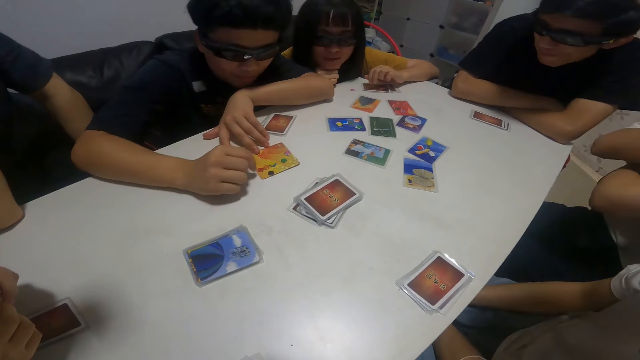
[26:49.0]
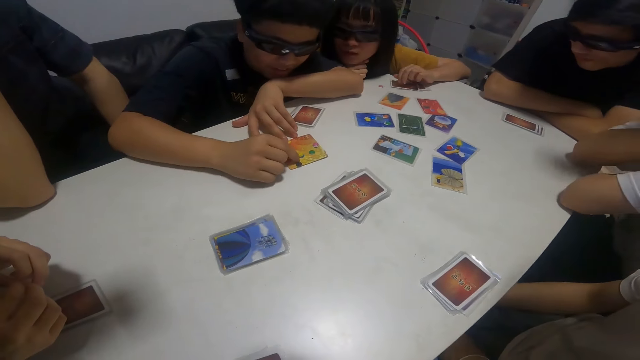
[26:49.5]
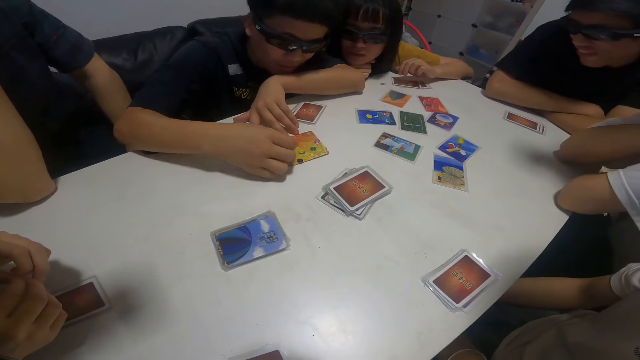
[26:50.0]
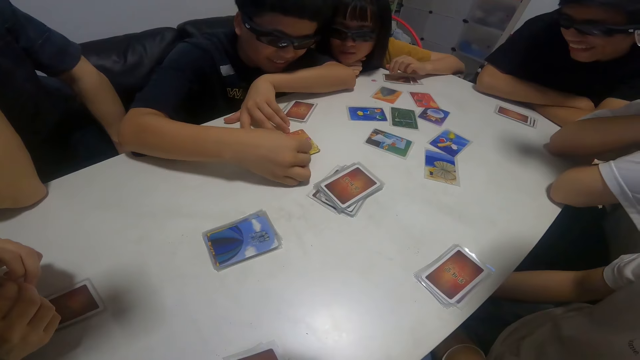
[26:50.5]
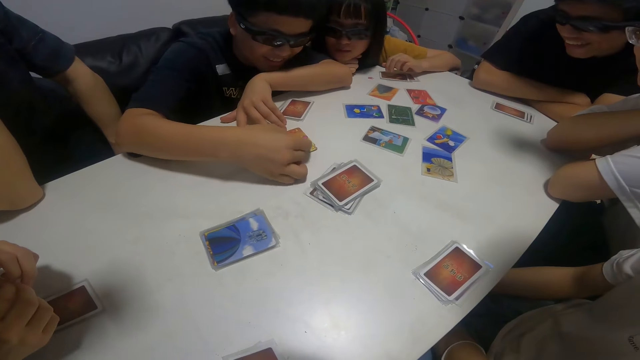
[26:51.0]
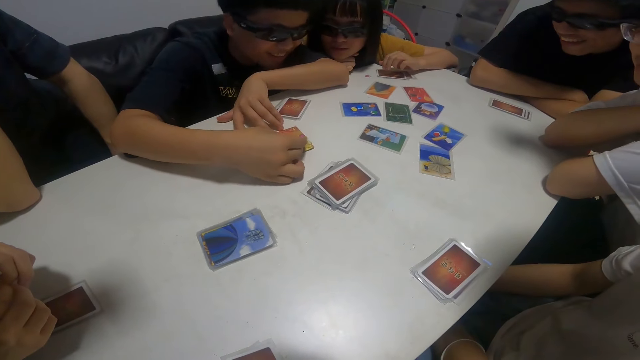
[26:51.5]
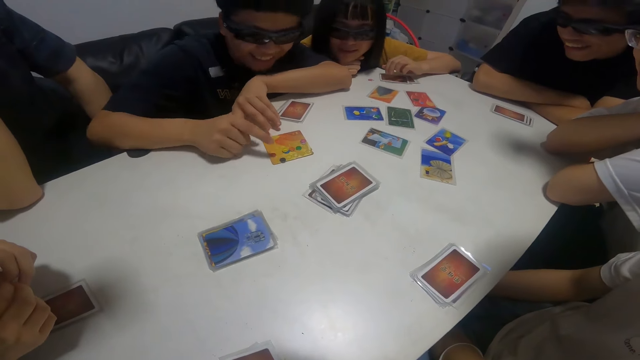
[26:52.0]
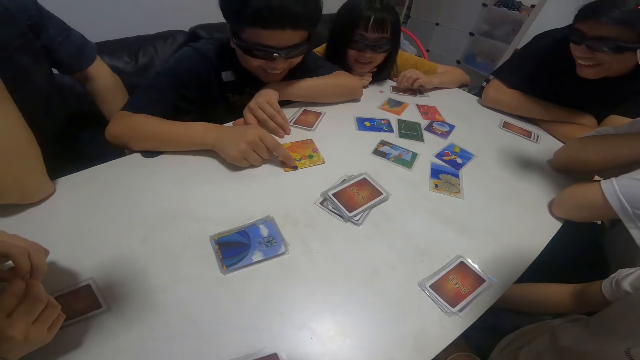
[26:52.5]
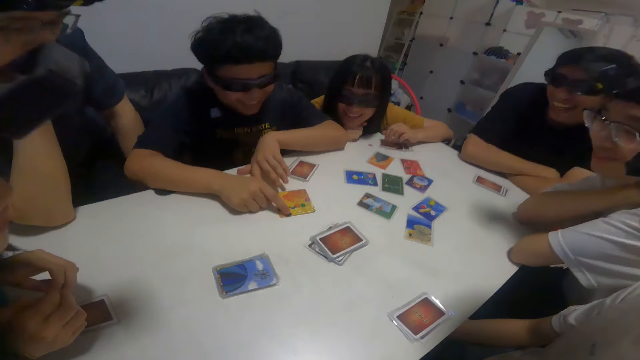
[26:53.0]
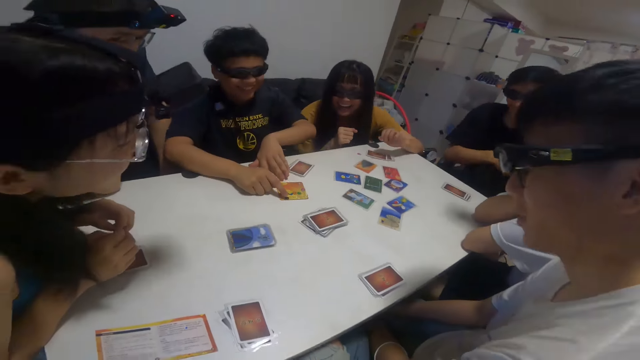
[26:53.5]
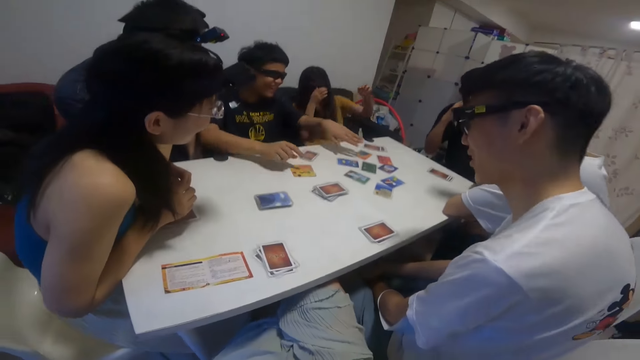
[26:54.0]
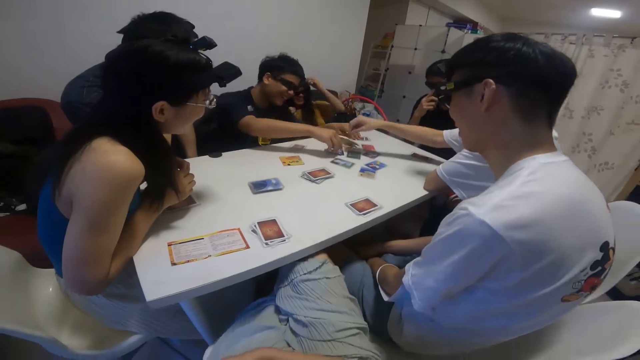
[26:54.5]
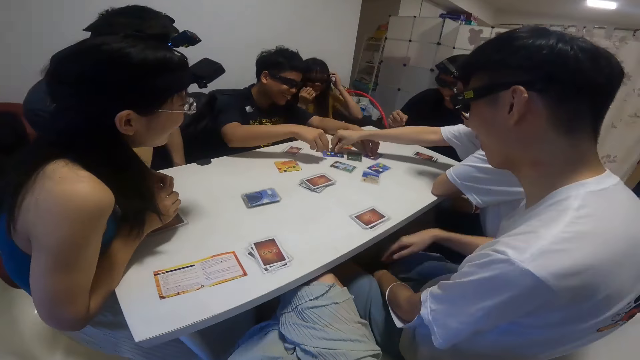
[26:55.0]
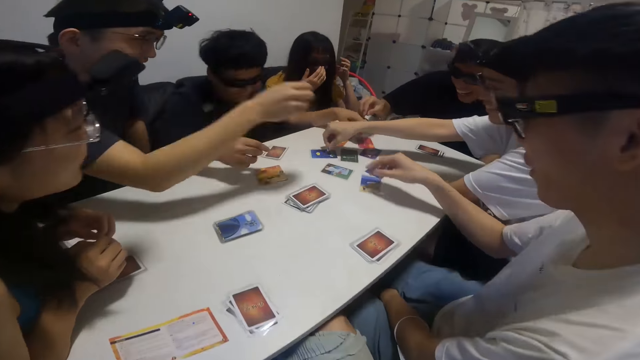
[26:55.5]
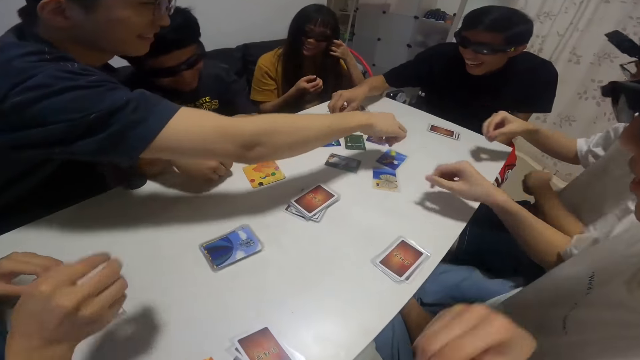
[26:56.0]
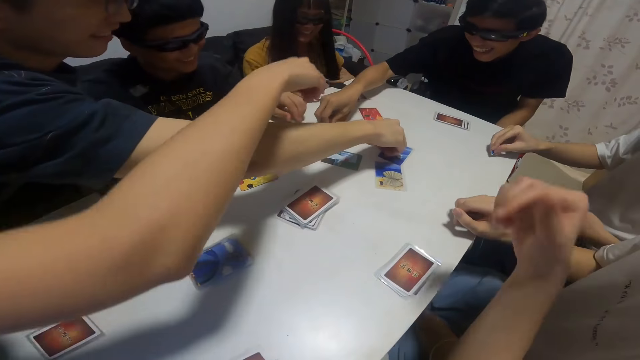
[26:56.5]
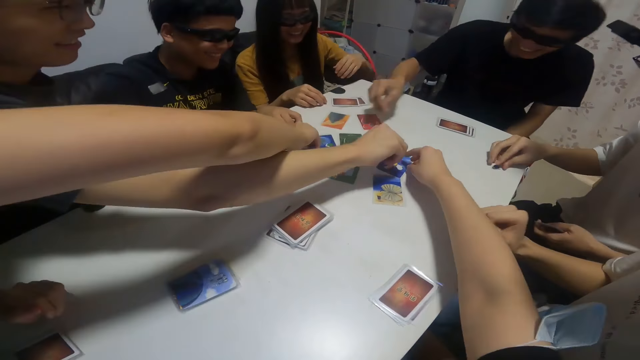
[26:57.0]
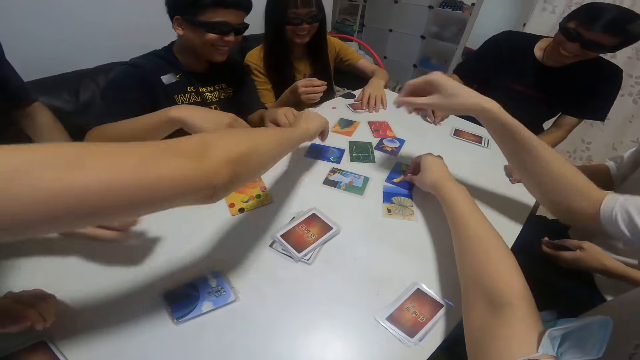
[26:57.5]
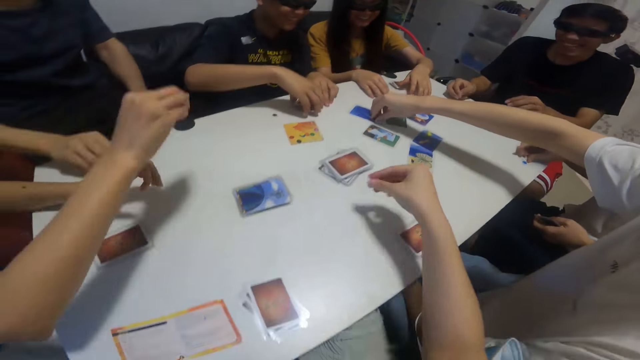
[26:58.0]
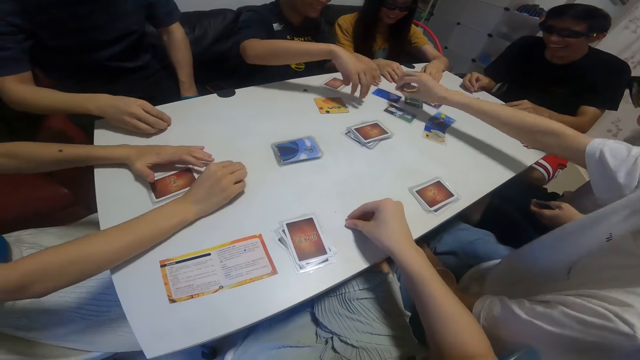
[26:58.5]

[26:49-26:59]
A person moves the token point in the middle of the table. A boy moves a pebble around the table with his left hand. Another boy moves a pebble around the table with his right hand. Another person picks up the token point. Another boy moves a pebble around the table with his right hand. Another boy moves a pebble around the table with his right hand. Another person picks up the token point. The camera wearer picks up the token point. A girl moves a pebble around the table with her right hand. The camera wearer moves a pebble around the table with her right hand. Another person picks up the token point.

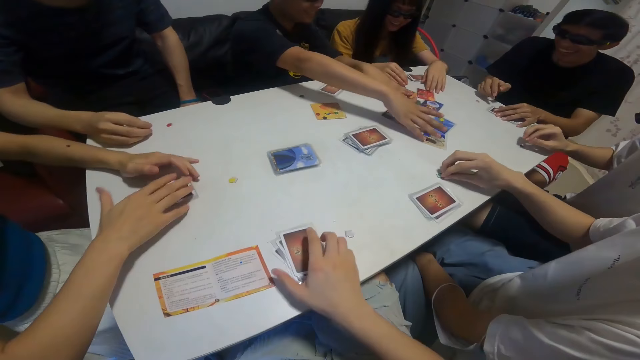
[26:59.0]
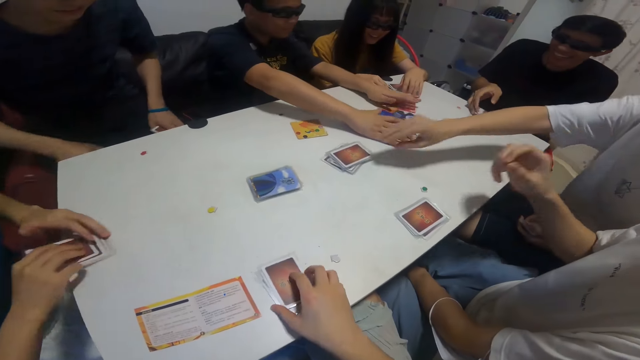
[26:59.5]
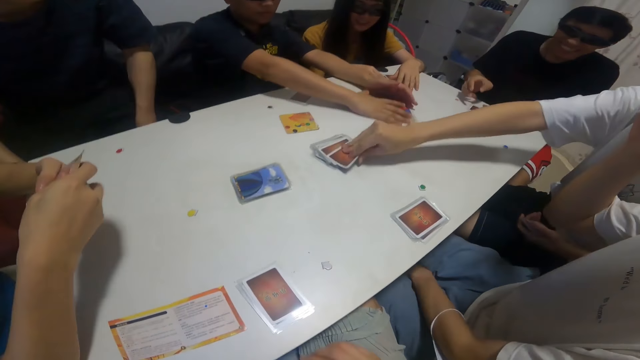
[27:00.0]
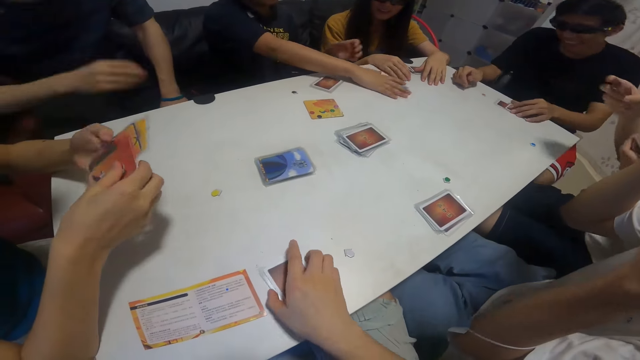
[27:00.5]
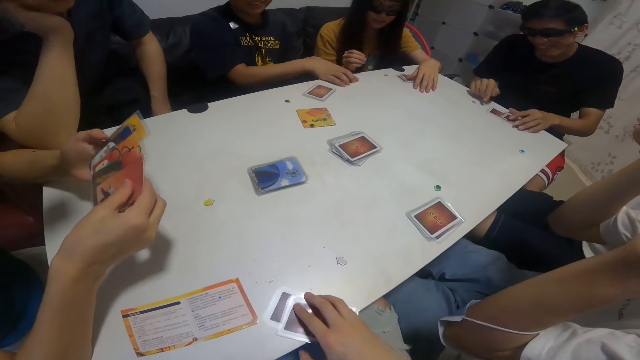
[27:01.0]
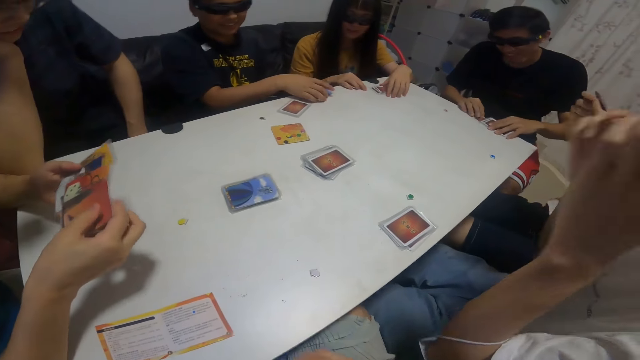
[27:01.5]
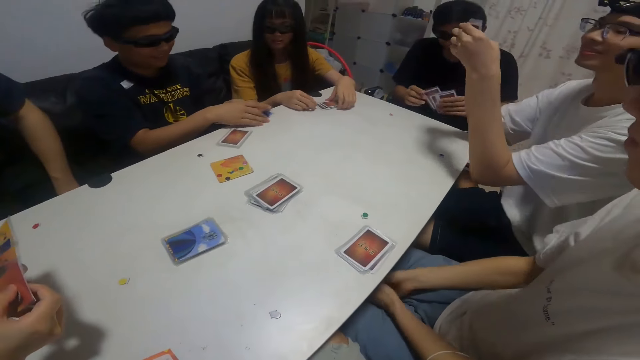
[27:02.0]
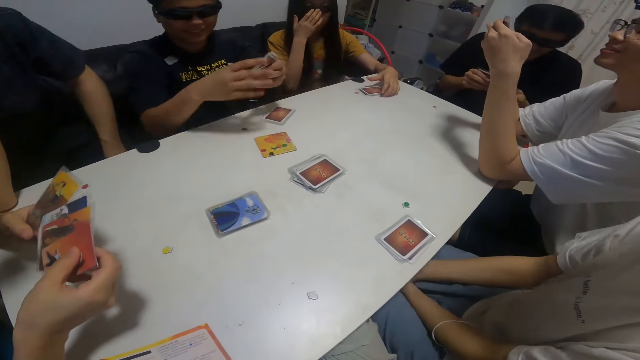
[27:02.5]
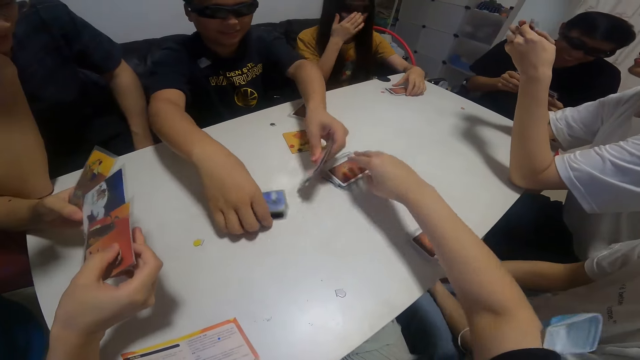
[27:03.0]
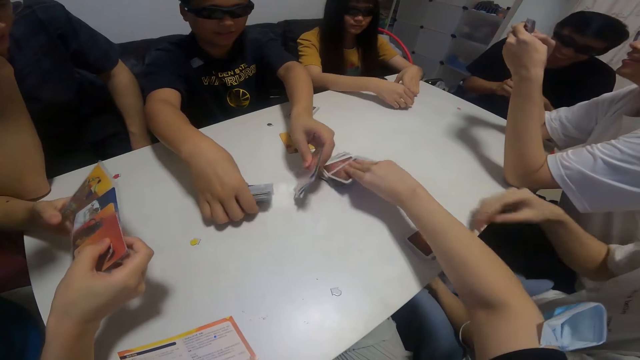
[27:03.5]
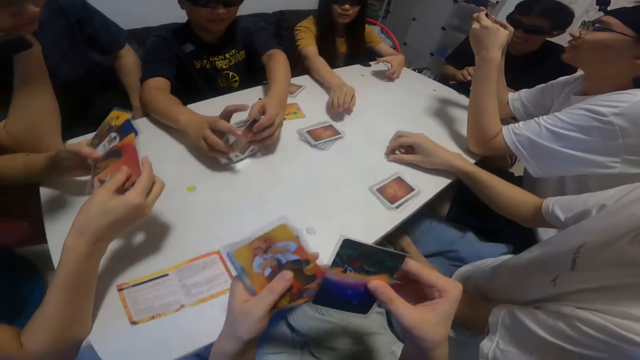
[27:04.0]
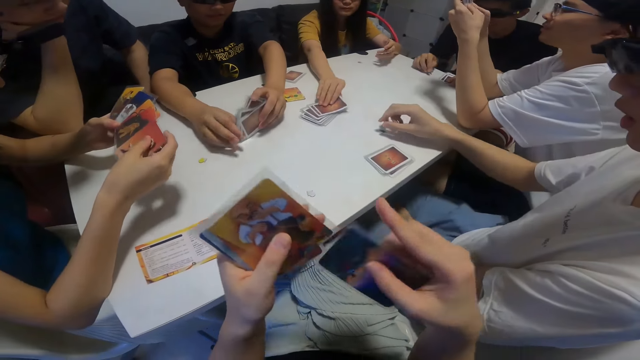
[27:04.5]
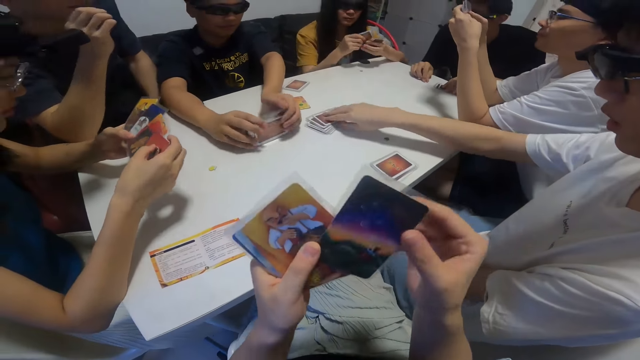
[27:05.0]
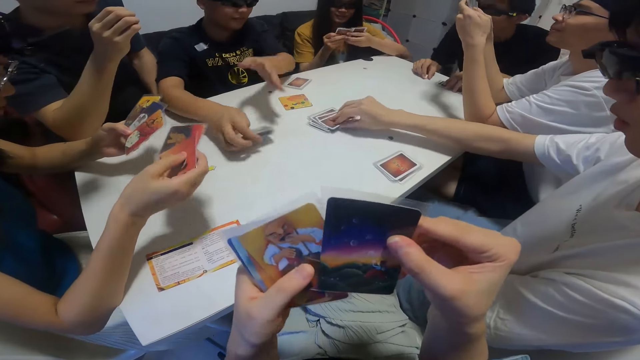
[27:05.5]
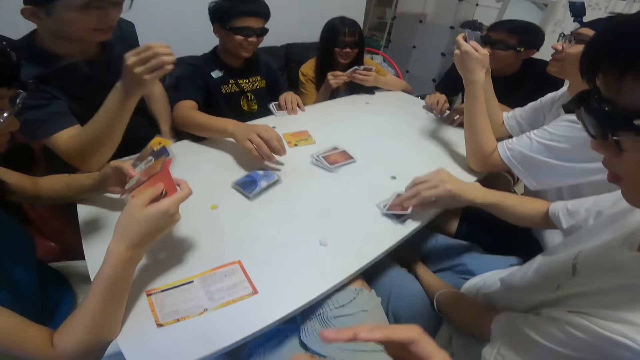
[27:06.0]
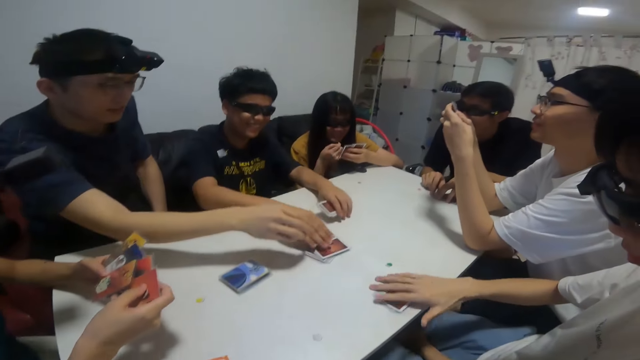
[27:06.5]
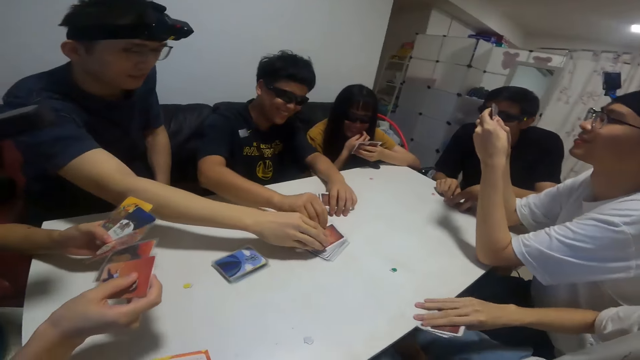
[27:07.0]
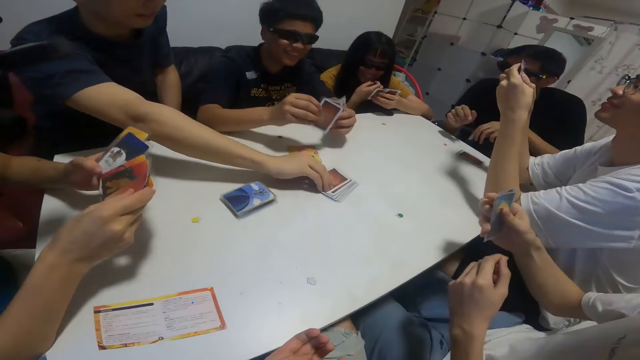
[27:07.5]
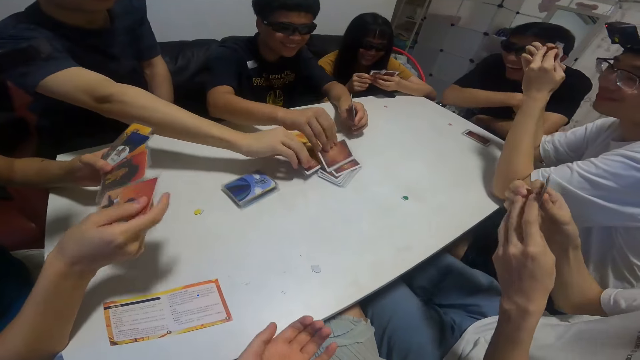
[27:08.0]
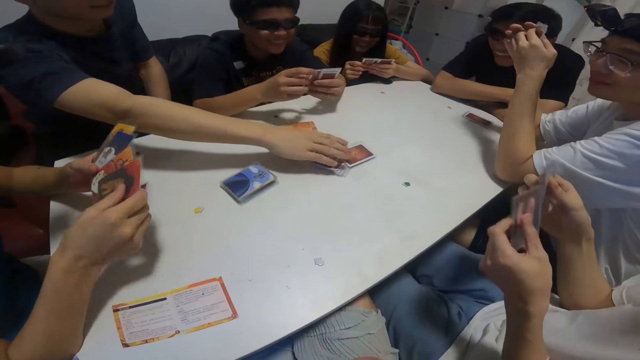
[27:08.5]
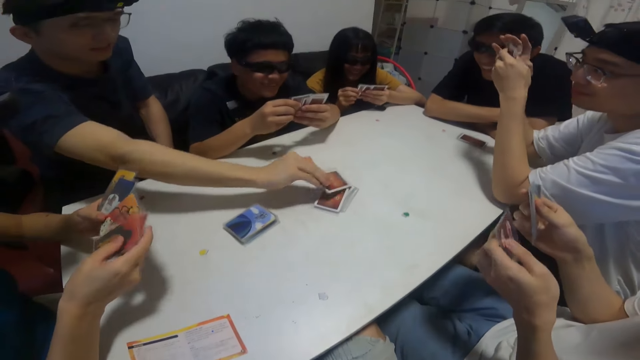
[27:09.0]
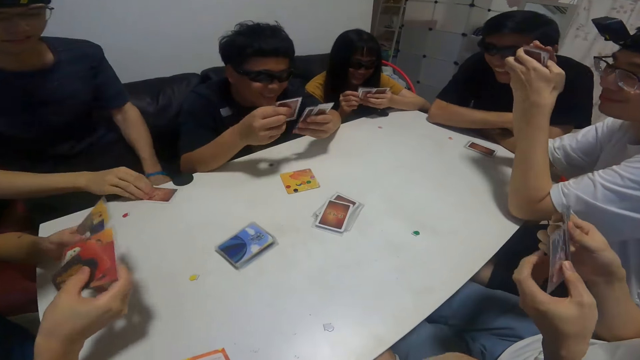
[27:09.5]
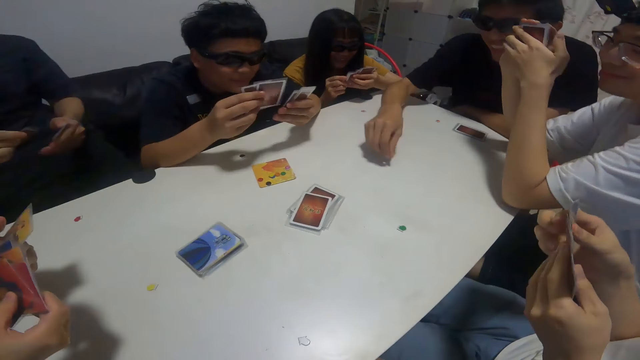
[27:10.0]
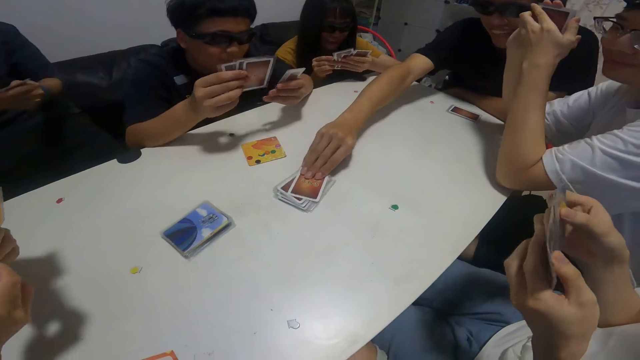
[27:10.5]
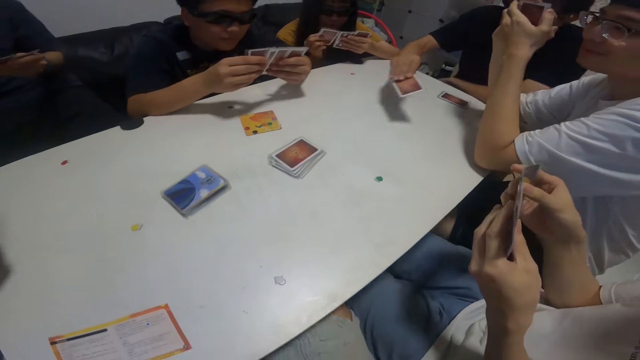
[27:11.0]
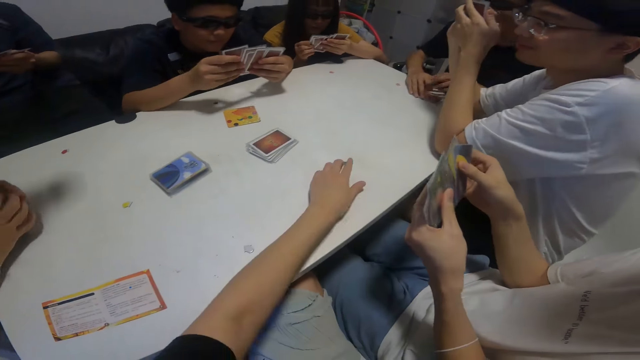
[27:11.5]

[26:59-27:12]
A boy moves a pebble around the table with his right hand. Another boy packs cards on the table with his right hand. A girl picks up cards from the table with her hands. Another boy picks up a card from the deck of cards on the table with his right hand. The camera wearer picks up cards from the table with her right hand. Another boy picks up cards from the table with his hands. The girl picks up the cards on the table. The camera wearer picks up a card from the deck of cards on the table with her right hand. Another girl picks up a card from the deck of cards on the table with her right hand. The second boy drops cards in his right hand on the table. The first boy picks up a card from the deck of cards on the table with his right hand. The first girl picks up the cards on the table. The second boy picks up a card from the deck of cards on the table with his right hand. The fourth boy picks up a card from the deck of cards on the table with his right hand. The second boy flips through cards in his left hand with his right hand. A person picks up the cards on the table. The other girl flips through cards in her left hand with her right hand.
